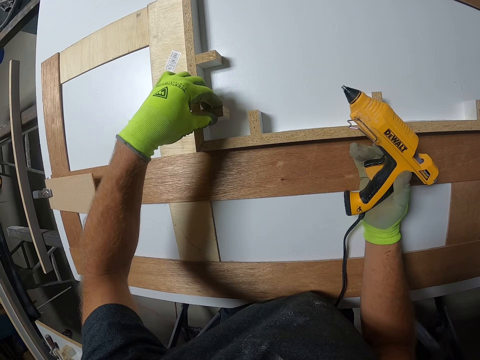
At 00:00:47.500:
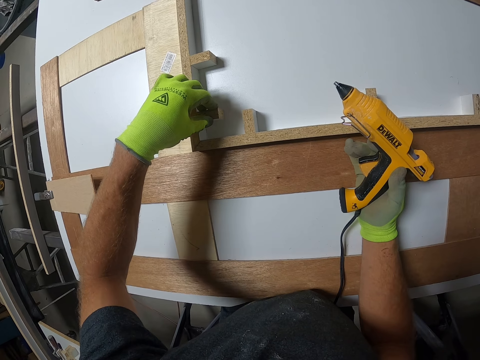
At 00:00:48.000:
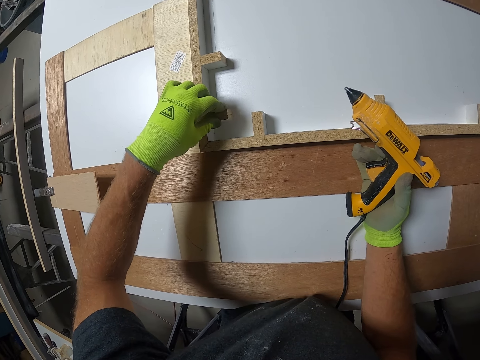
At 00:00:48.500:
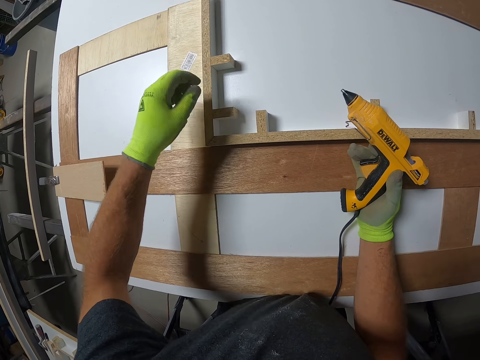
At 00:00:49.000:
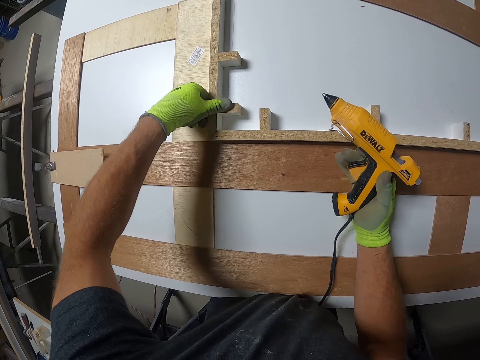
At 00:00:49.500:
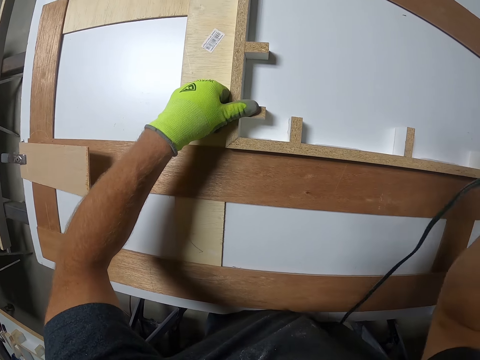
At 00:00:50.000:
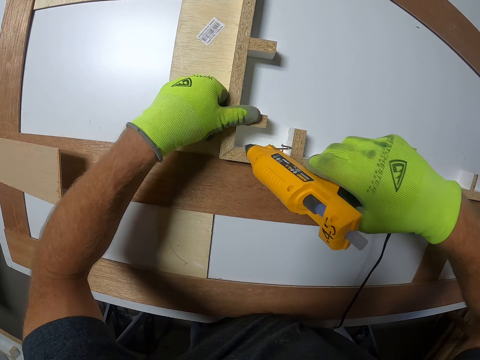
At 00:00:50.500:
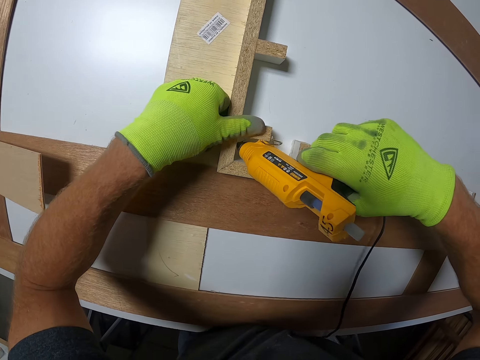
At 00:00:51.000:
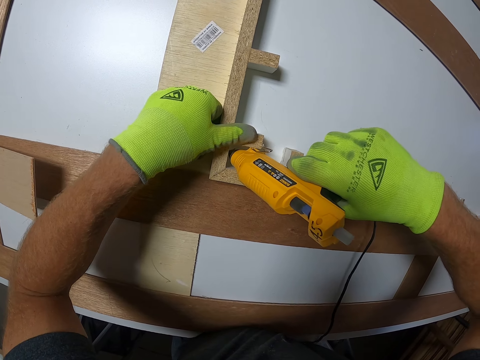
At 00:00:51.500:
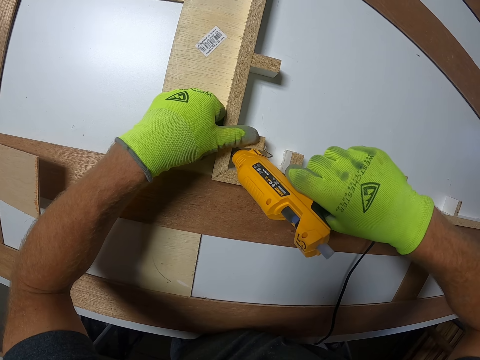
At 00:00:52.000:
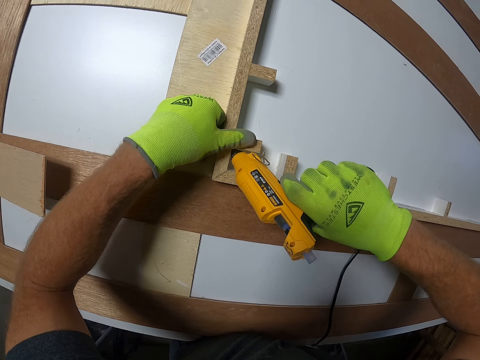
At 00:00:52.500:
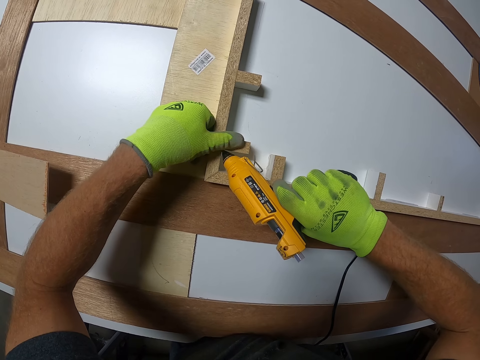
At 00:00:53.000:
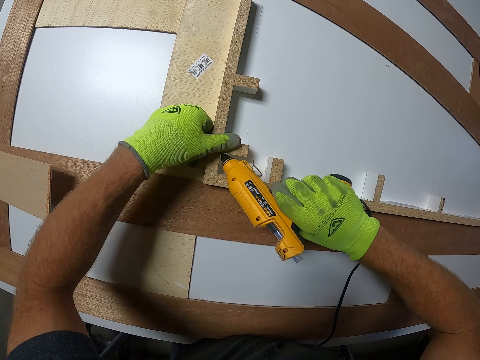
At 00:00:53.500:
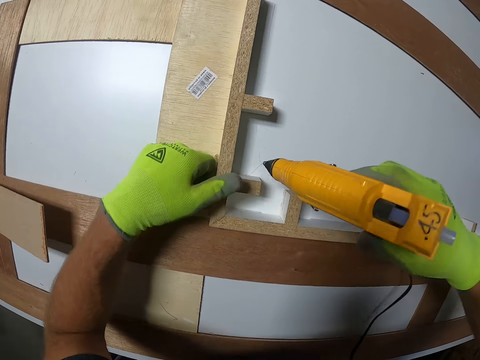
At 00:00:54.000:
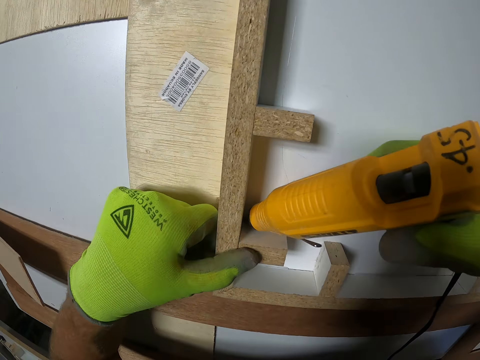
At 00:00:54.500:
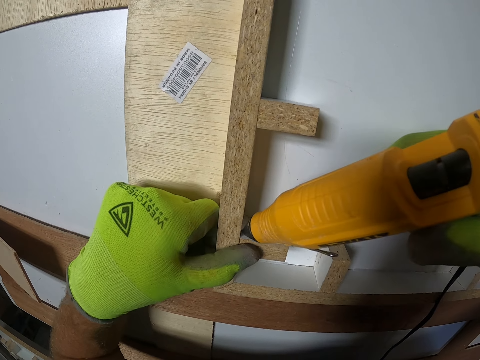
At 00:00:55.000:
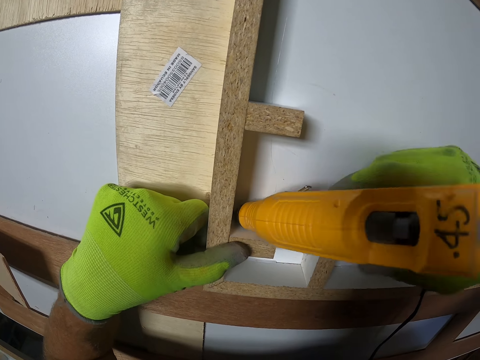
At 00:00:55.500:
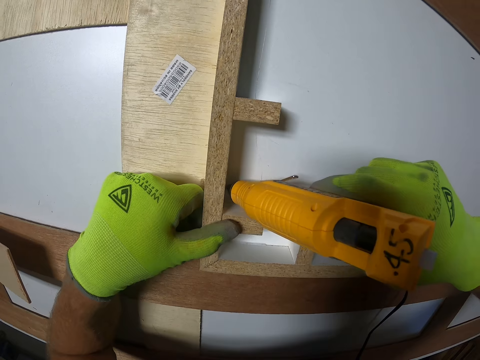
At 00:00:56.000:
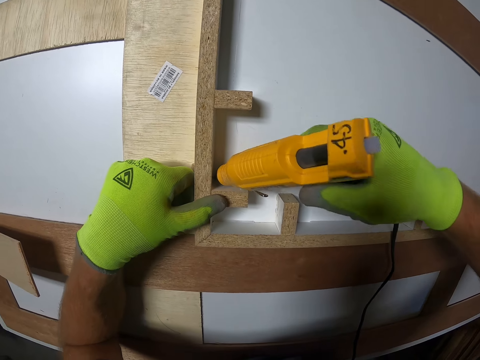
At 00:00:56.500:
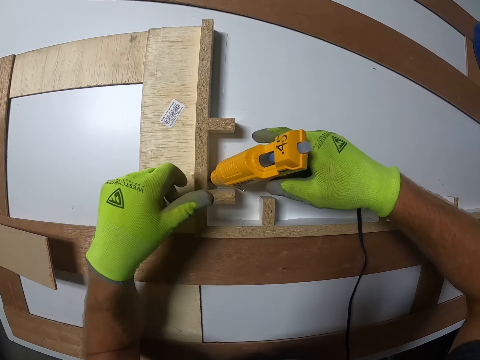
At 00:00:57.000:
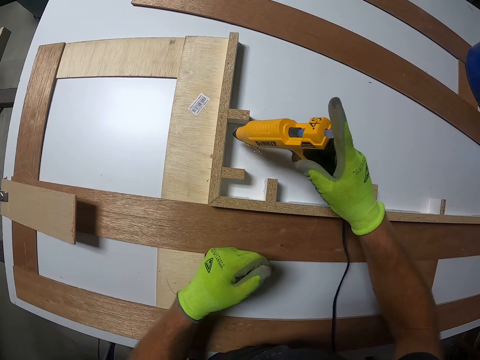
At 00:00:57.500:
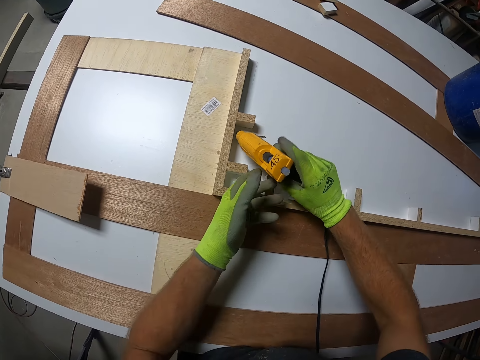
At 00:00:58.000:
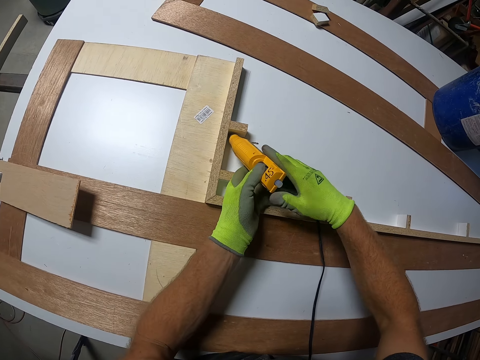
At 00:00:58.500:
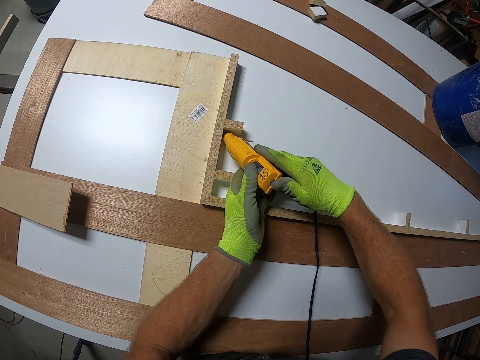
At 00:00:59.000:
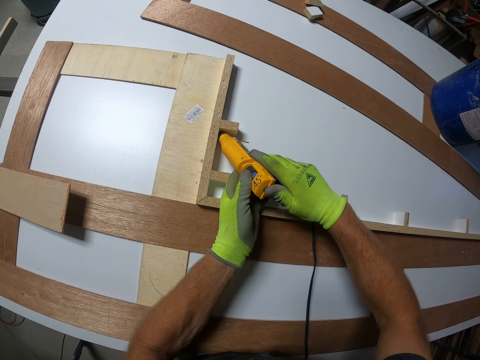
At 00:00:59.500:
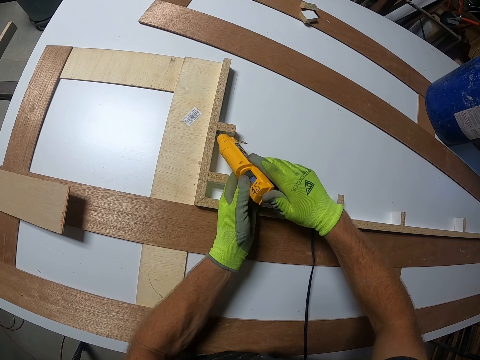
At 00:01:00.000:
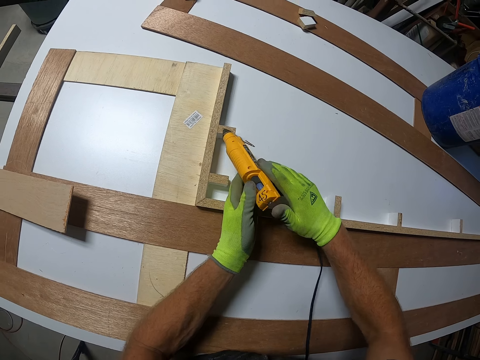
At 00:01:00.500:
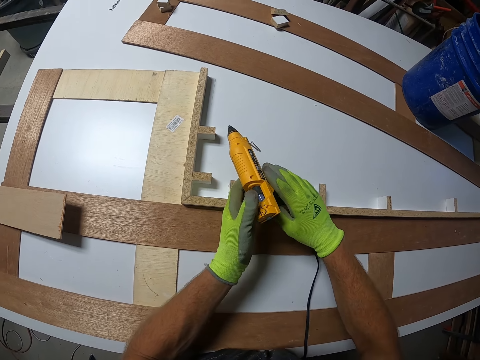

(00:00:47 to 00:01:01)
The camera wearer fixes the piece of wood on the table. They place the wood cube on the table. They apply the glue on the fixed piece of wood.

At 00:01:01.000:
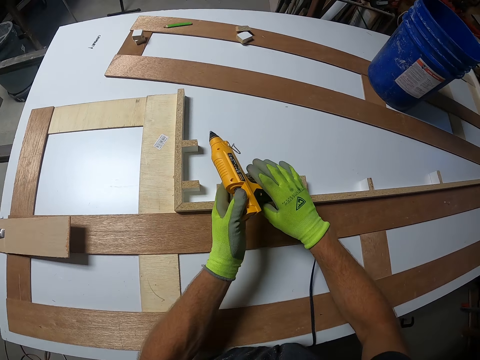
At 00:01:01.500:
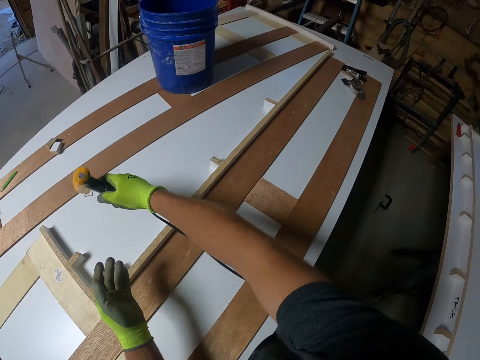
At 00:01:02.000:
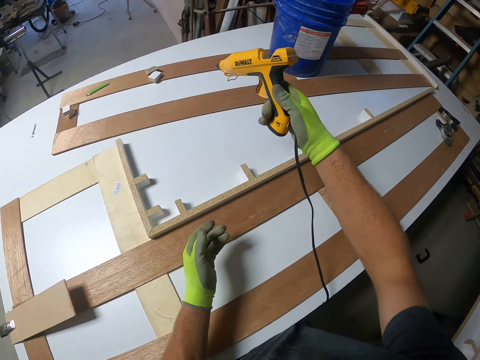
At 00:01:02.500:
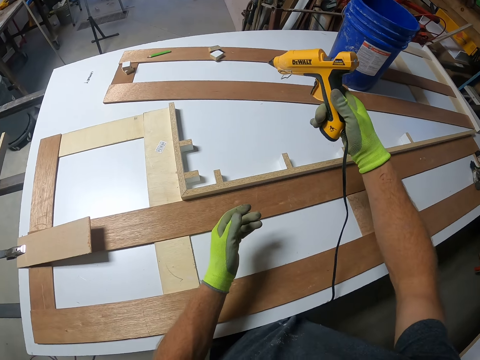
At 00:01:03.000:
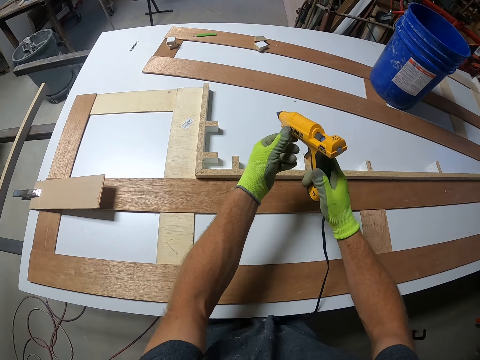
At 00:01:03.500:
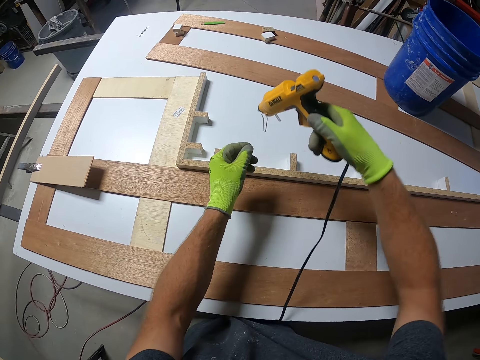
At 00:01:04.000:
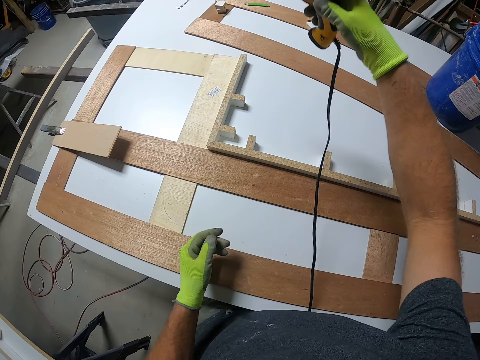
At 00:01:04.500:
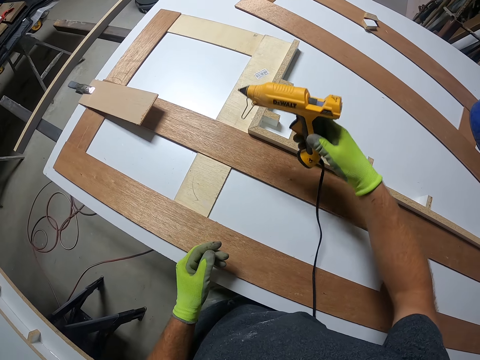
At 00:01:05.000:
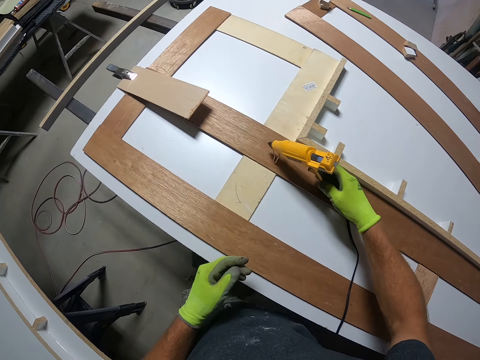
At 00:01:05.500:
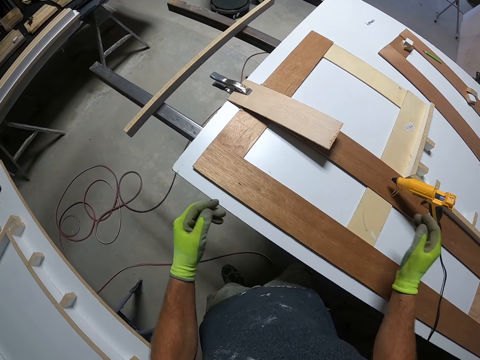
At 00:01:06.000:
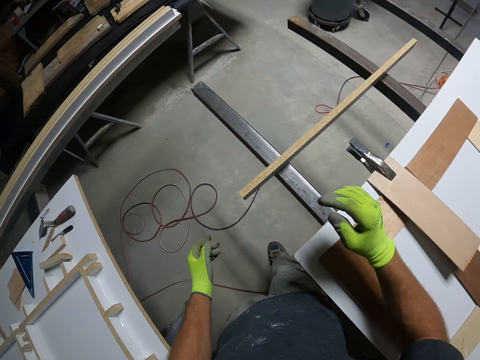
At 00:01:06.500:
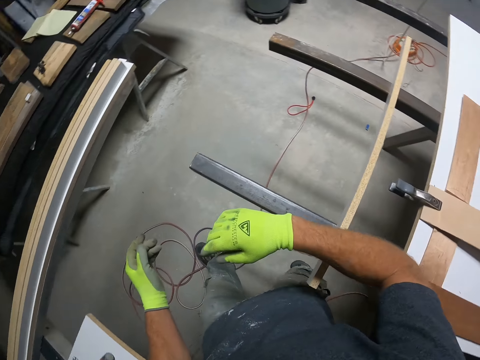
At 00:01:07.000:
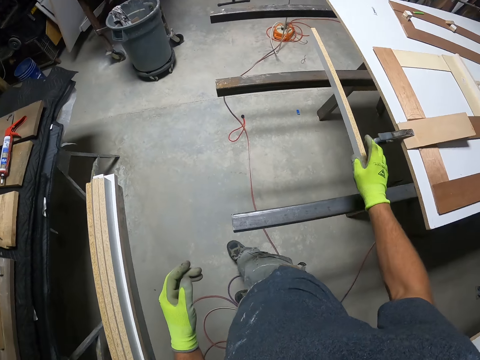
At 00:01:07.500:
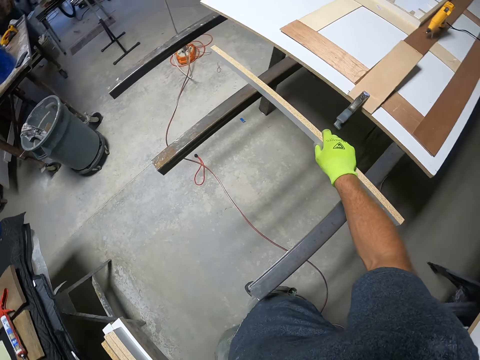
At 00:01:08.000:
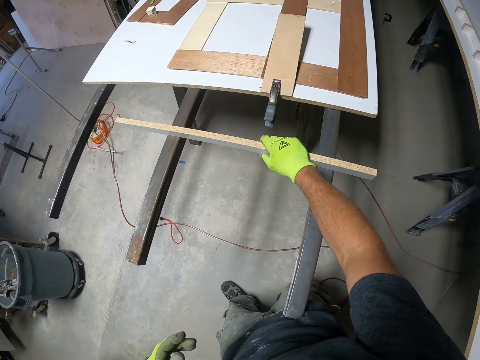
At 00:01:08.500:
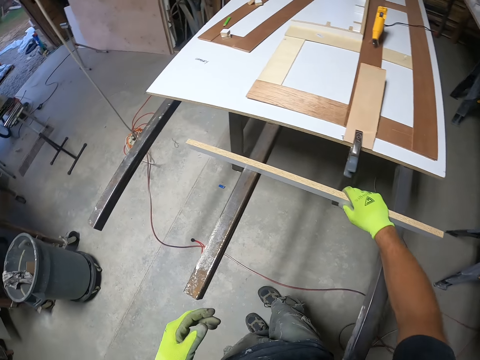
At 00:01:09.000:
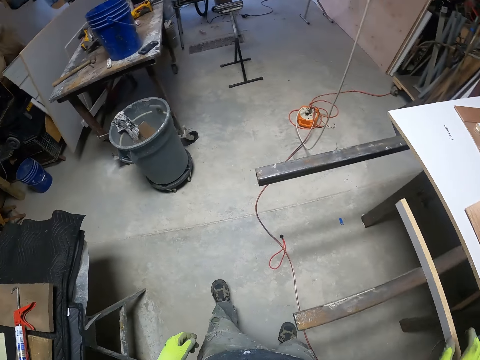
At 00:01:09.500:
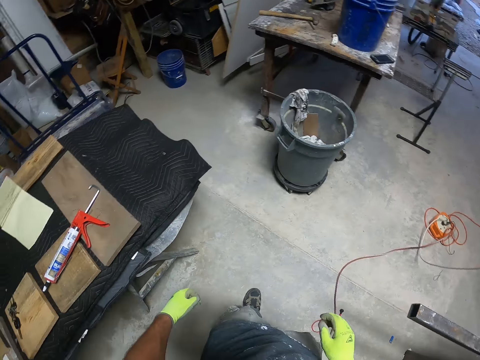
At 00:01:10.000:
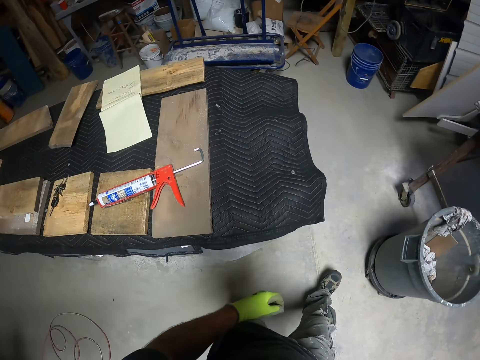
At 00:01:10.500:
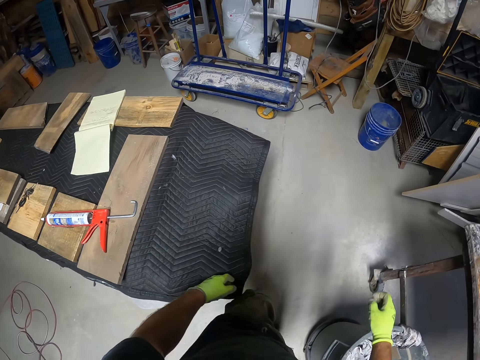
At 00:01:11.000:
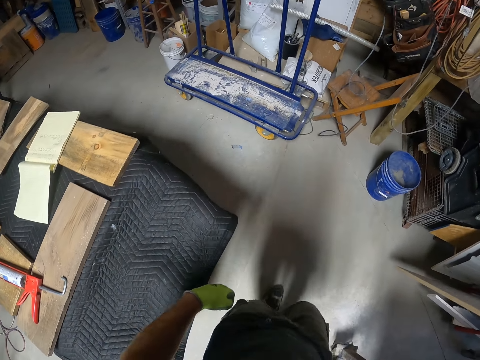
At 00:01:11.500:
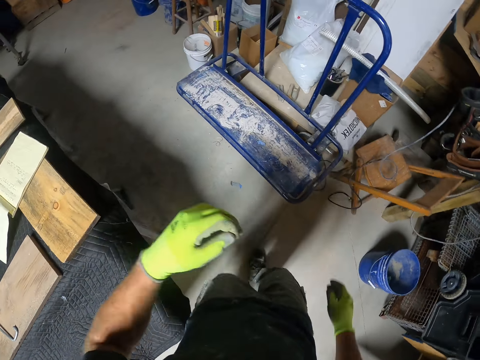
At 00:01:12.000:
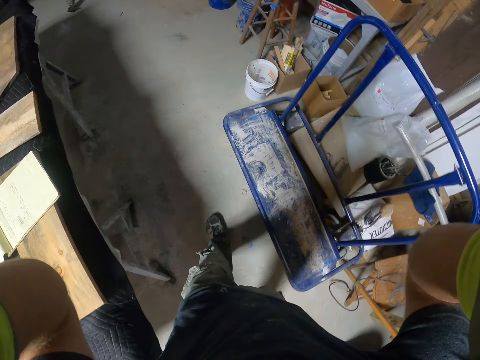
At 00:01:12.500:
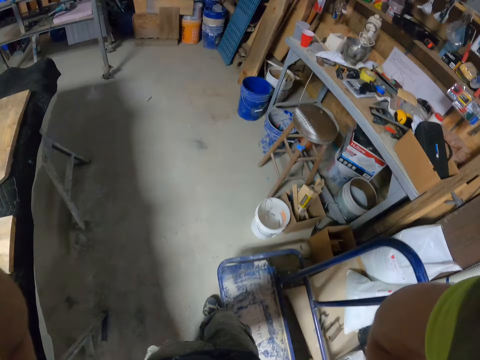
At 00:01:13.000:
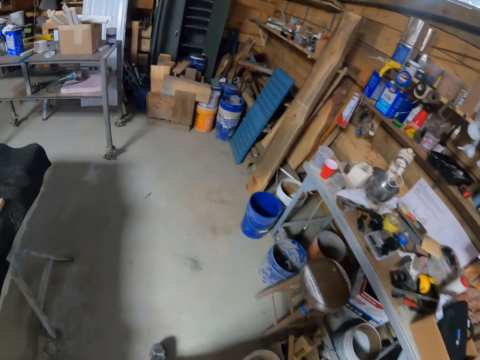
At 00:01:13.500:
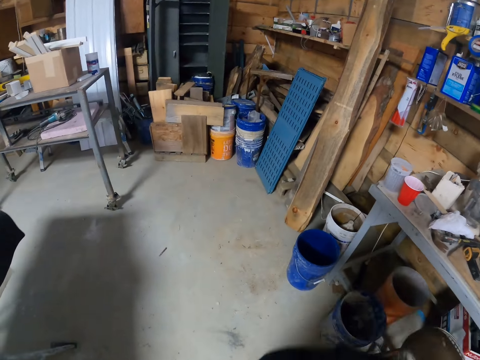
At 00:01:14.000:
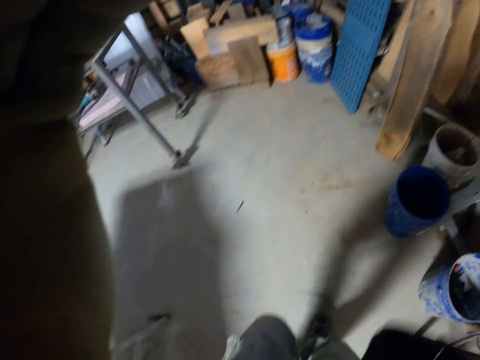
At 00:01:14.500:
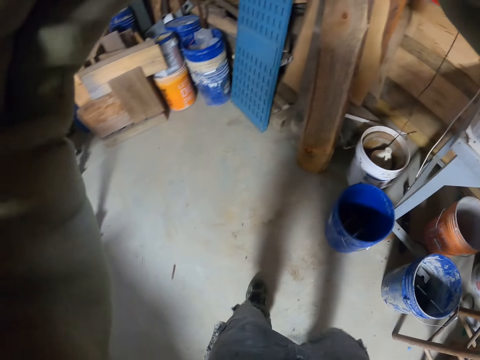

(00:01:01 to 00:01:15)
The camera wearer drops the electric engraving pen or glue gun on the table. They walk in the room. They hold the wood. They touch the piece of wood. They walk in the room. They adjust the camera.
